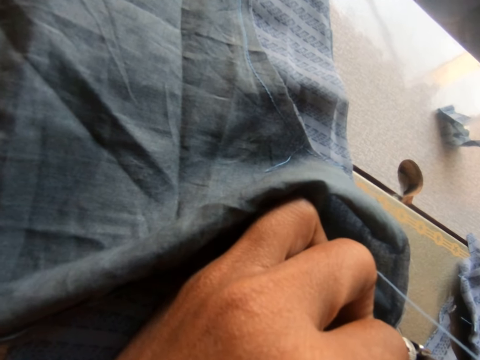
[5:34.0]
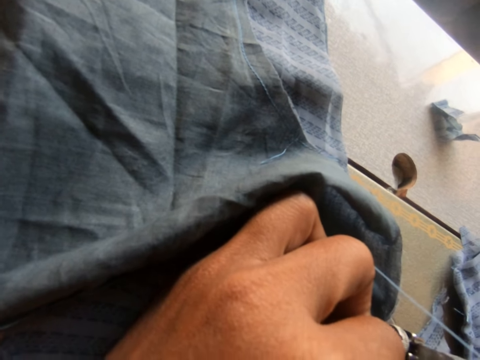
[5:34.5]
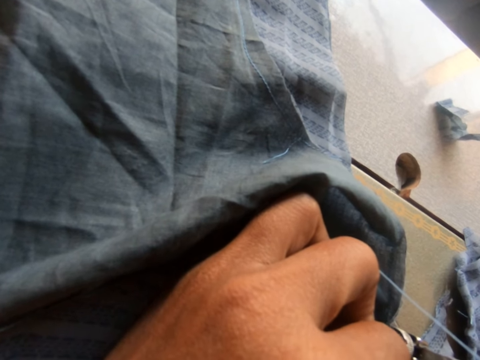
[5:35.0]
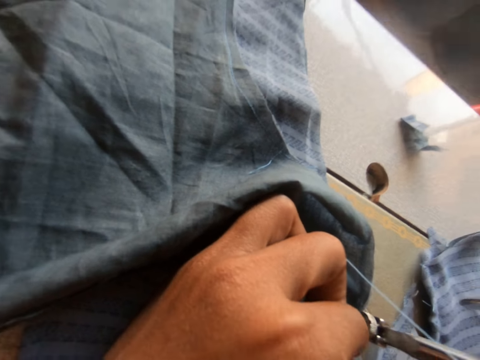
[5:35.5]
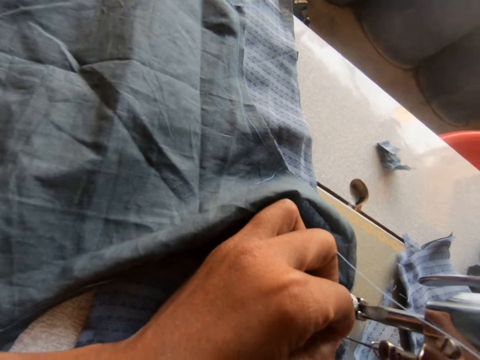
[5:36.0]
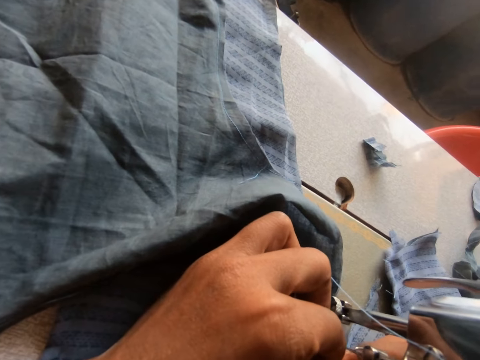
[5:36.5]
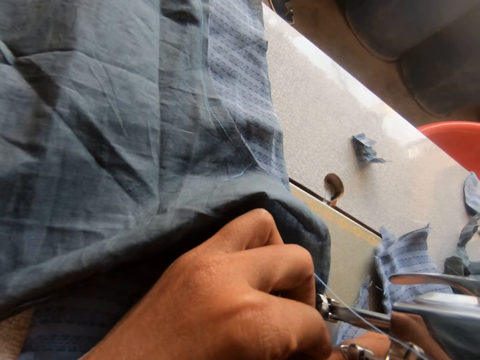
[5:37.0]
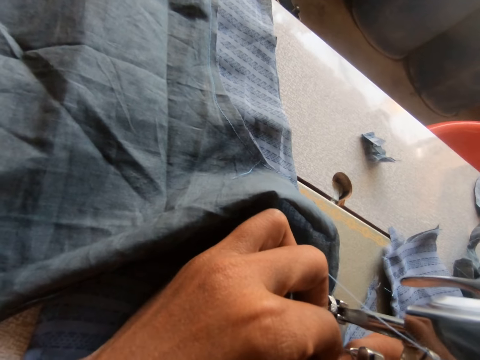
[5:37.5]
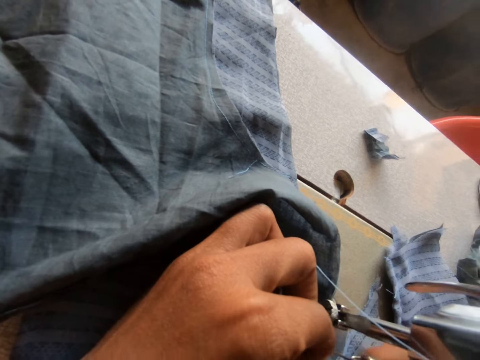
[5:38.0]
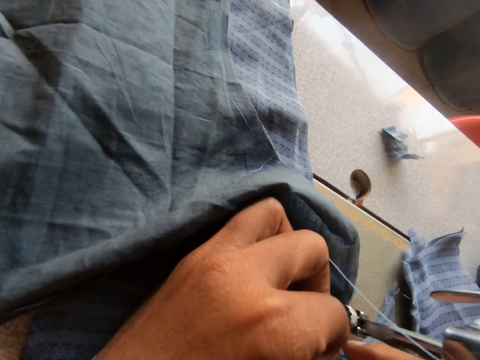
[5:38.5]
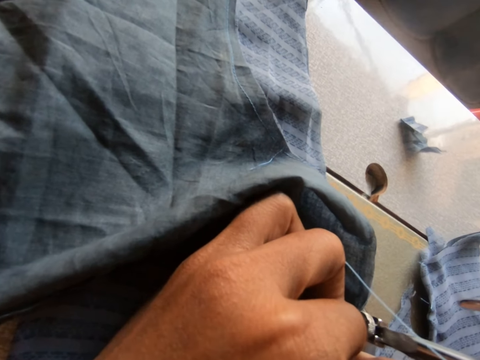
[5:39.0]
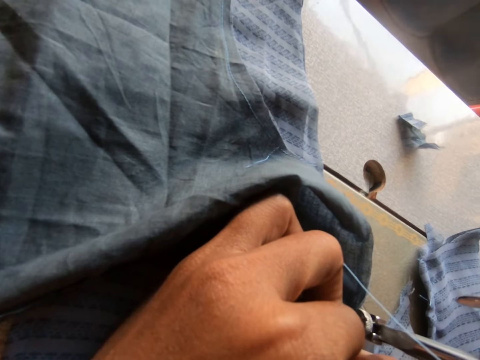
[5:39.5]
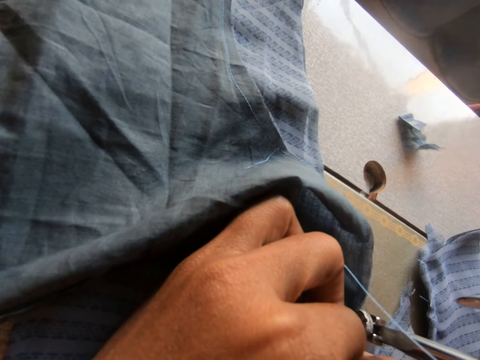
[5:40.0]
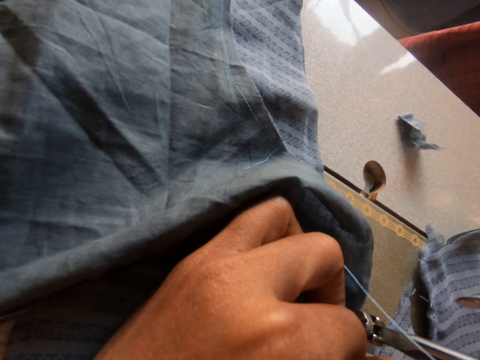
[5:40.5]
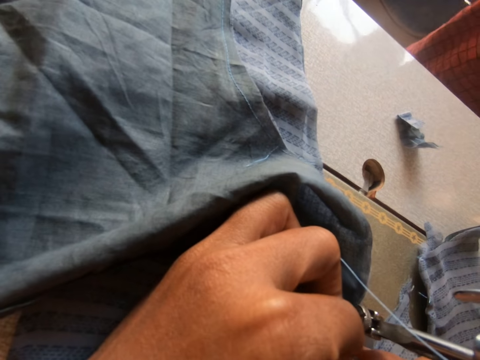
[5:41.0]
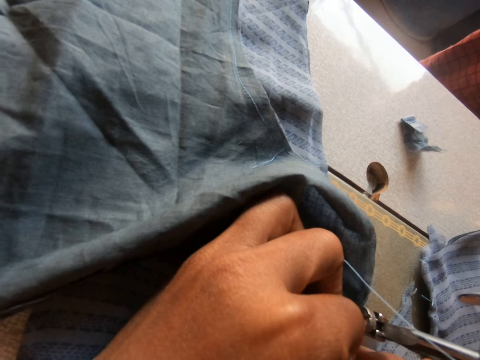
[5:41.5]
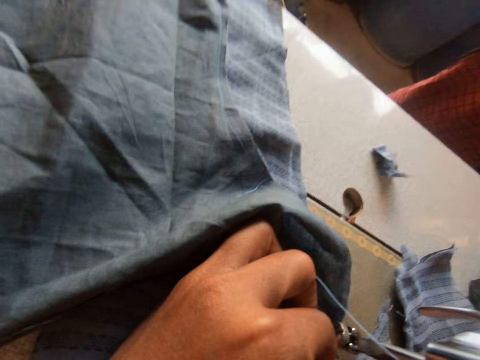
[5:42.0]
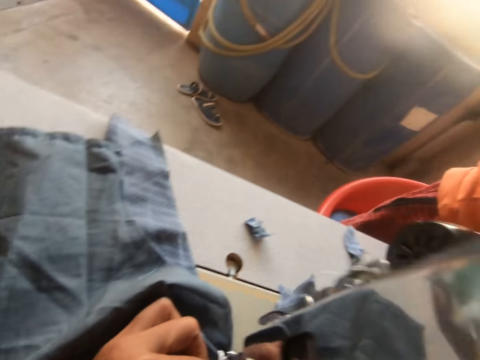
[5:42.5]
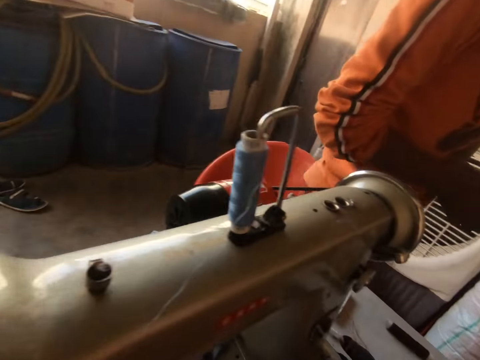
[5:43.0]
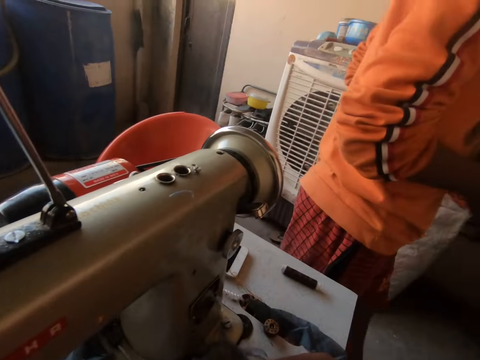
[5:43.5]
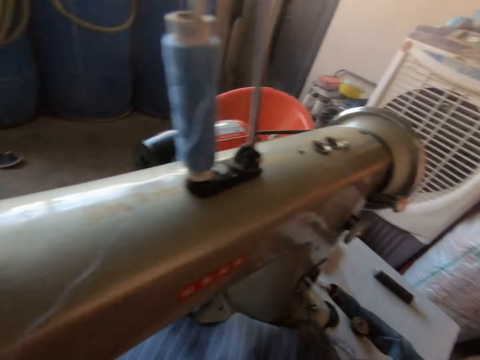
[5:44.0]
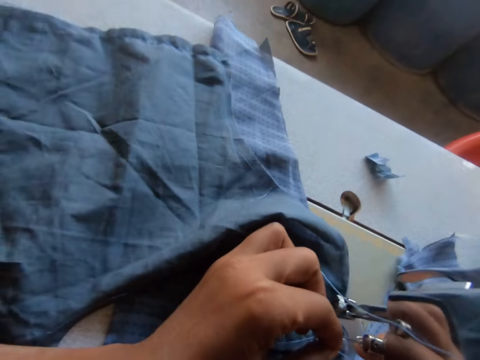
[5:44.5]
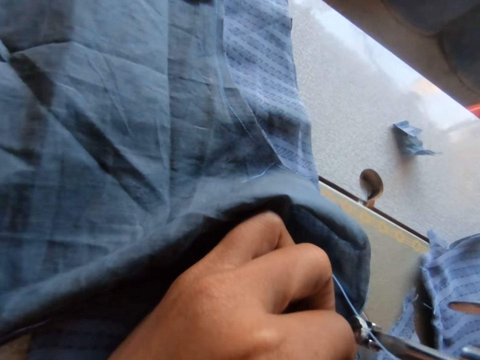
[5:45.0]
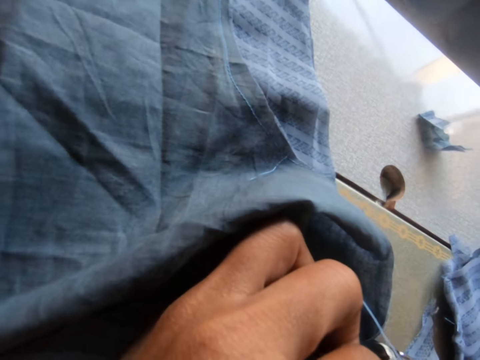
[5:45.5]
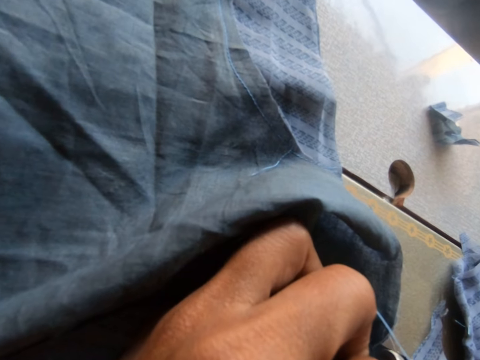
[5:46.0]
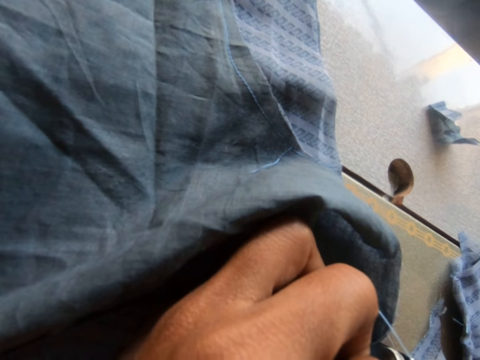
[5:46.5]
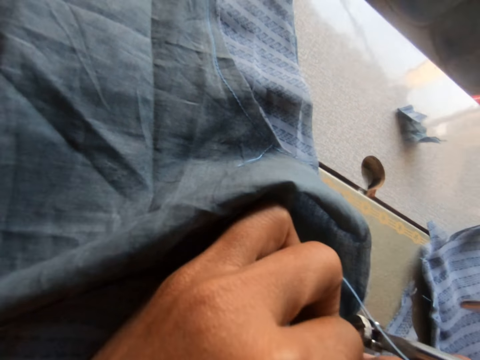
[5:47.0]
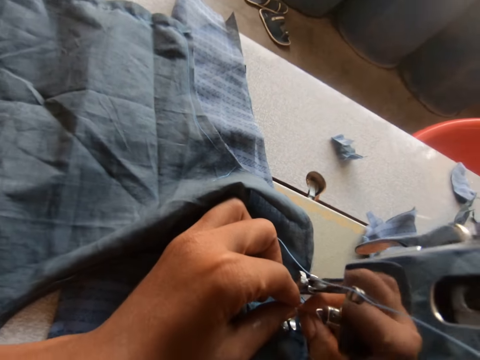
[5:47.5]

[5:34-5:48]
The boy walks toward the camera wearer. The boy walks away from the camera wearer. The camera wearer looks around. They insert a thread in a needle.

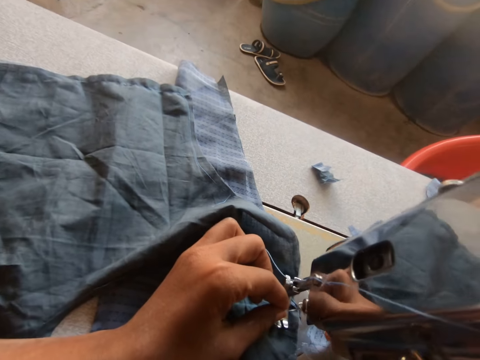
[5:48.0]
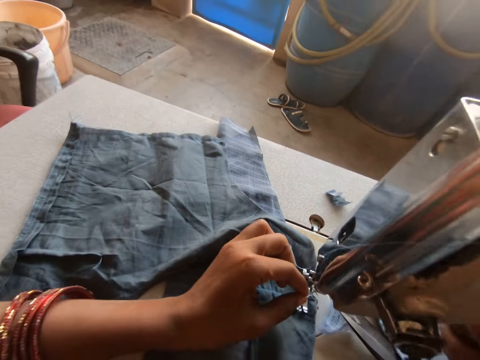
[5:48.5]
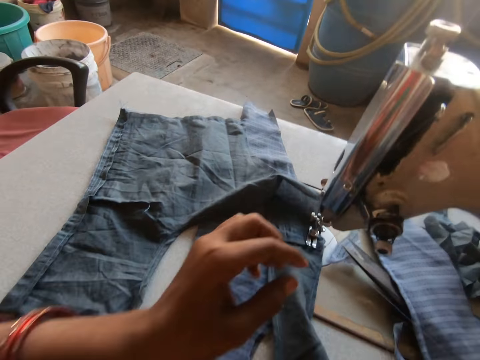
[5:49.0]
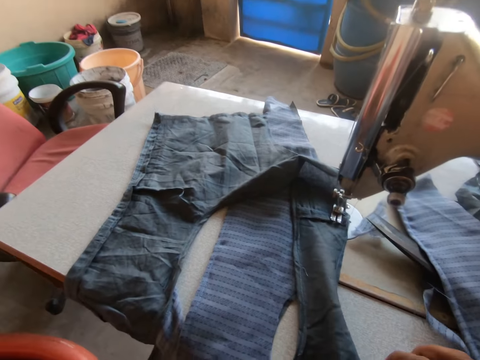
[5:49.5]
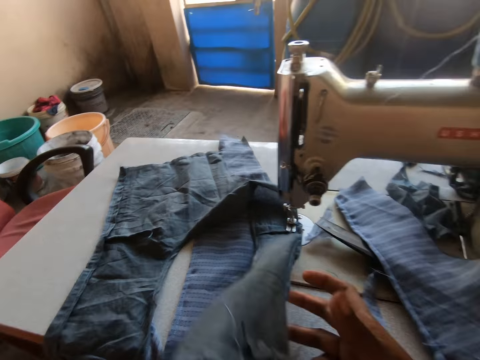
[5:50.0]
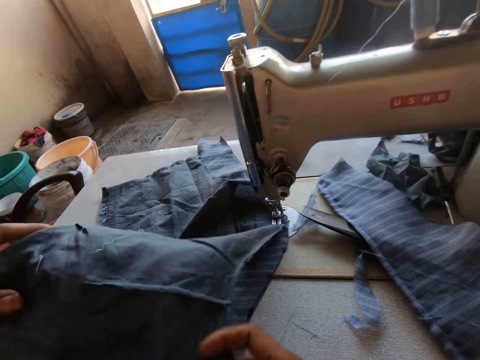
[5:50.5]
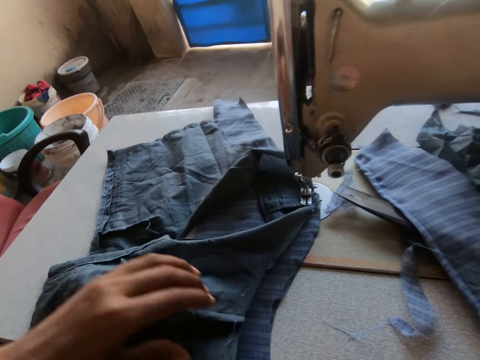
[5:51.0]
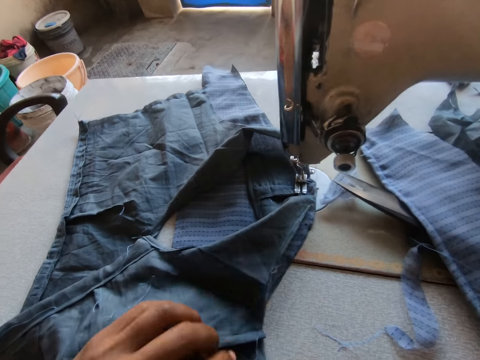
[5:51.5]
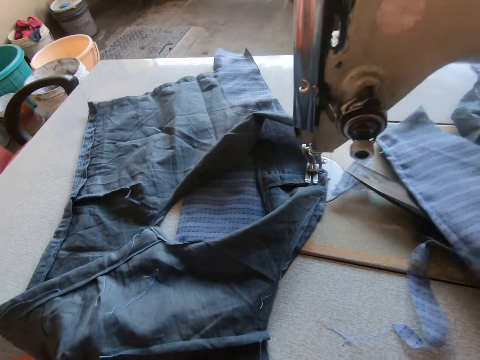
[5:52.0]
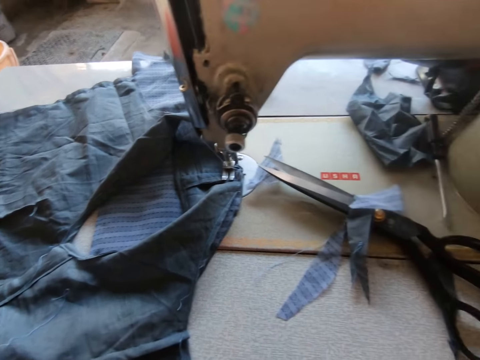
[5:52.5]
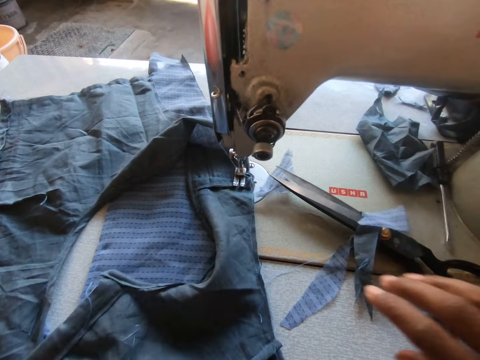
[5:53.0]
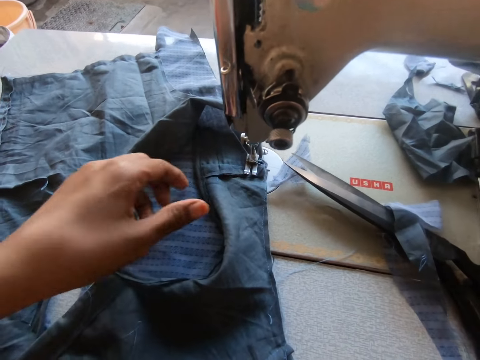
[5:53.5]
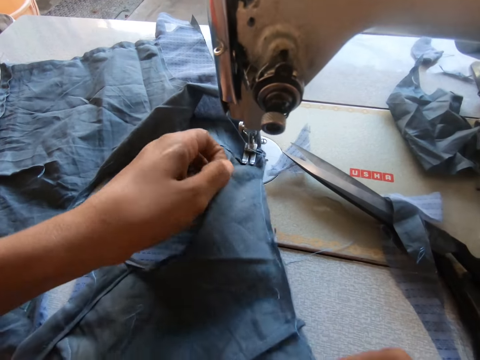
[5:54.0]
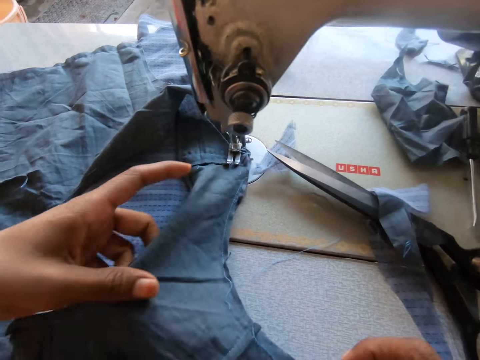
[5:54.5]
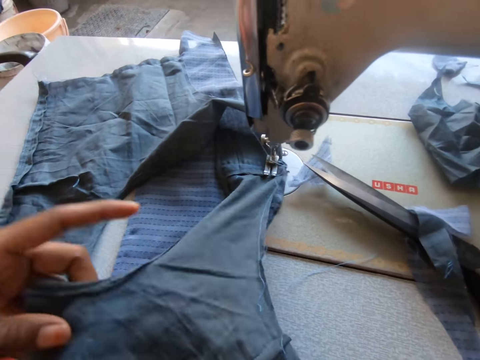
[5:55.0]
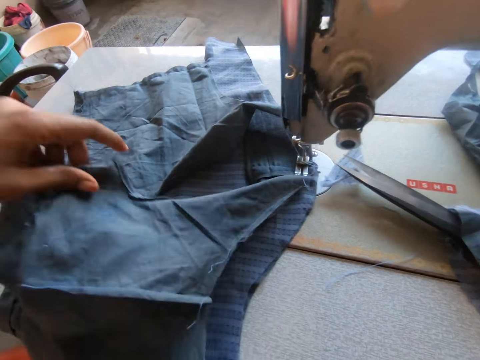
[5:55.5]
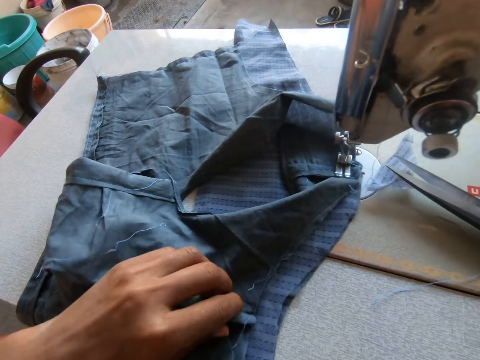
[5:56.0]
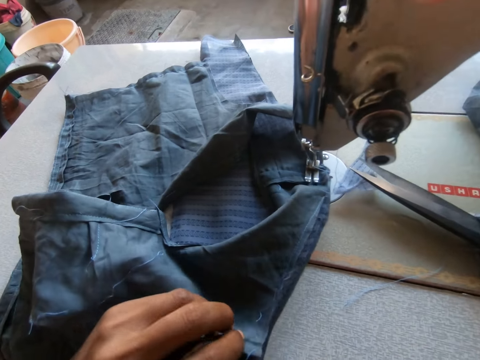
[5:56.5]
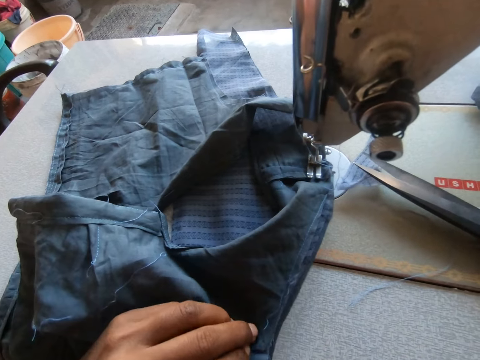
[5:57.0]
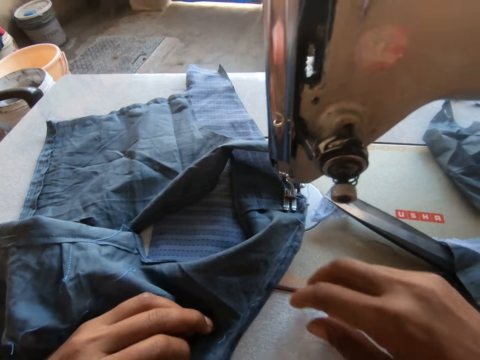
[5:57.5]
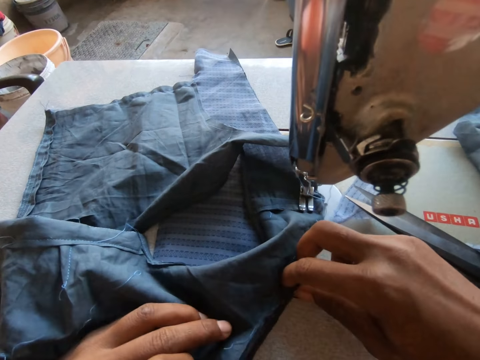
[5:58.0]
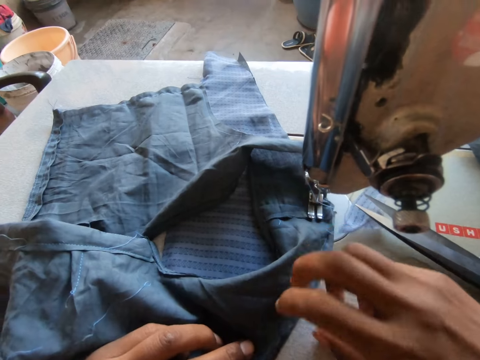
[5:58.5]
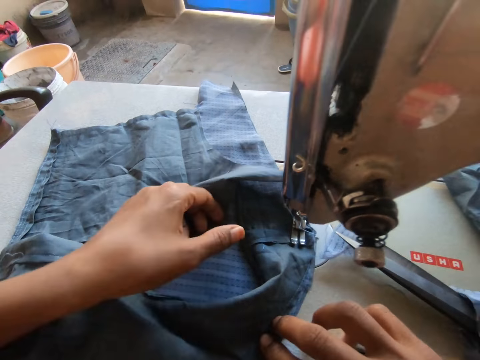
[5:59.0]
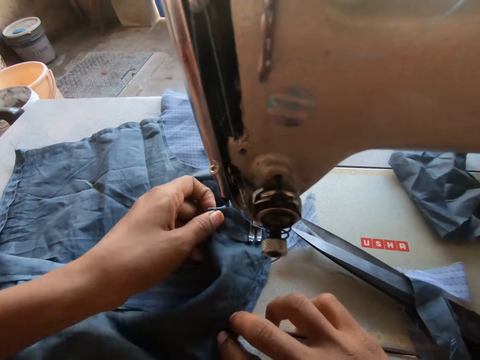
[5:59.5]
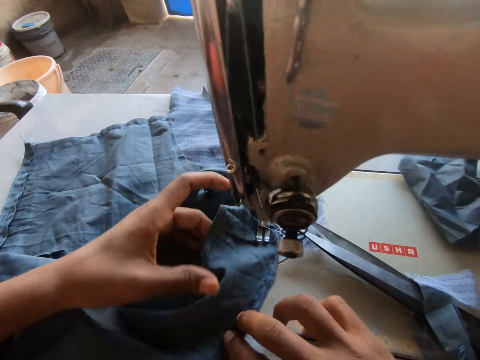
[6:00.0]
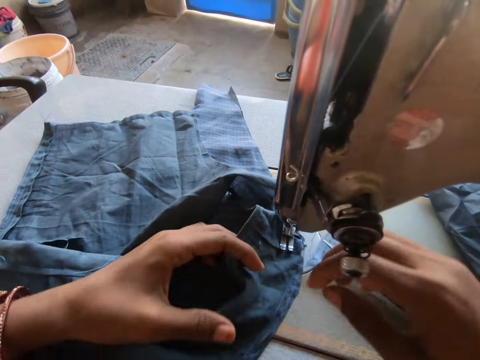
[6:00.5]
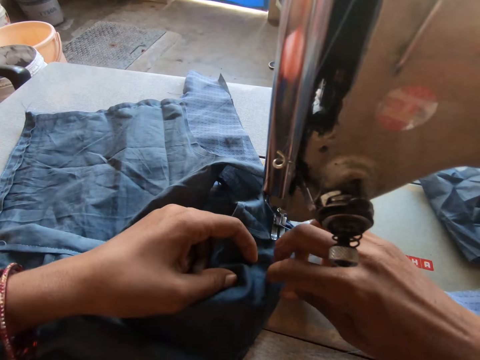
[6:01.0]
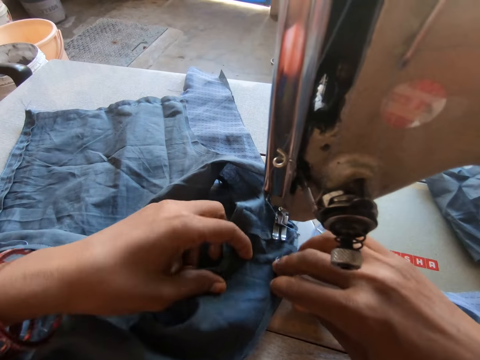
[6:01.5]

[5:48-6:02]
The camera wearer raises the piece of cloth on the sewing machine with her hands. She drops the piece of cloth in her left hand on the sewing machine. She grabs a piece of cloth from the sewing machine with her right hand. She adjusts the piece of cloth on the sewing machine with her left hand. She adjusts the piece of cloth on the sewing machine with her right hand. She adjusts the piece of cloth on the sewing machine with her left hand. She adjusts the piece of cloth on the sewing machine with both her hands.
